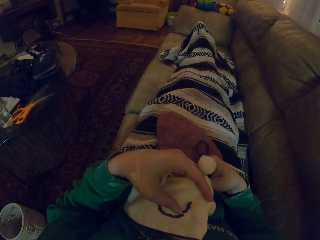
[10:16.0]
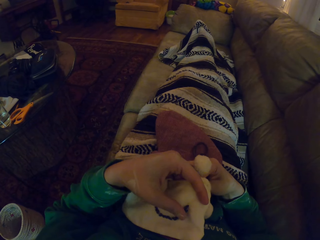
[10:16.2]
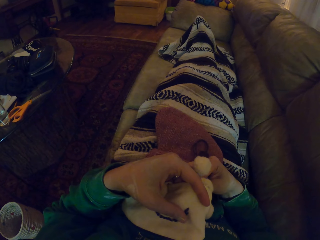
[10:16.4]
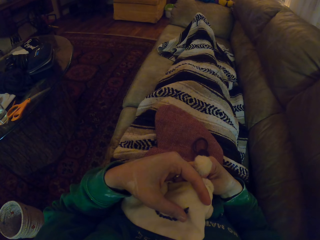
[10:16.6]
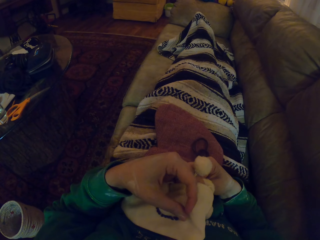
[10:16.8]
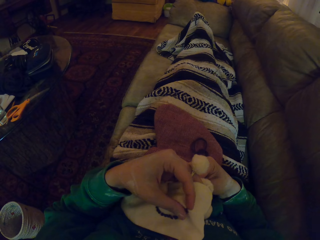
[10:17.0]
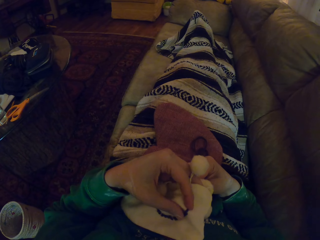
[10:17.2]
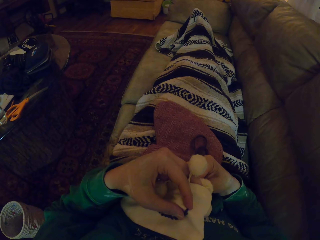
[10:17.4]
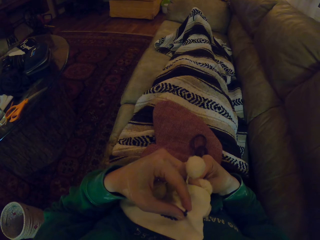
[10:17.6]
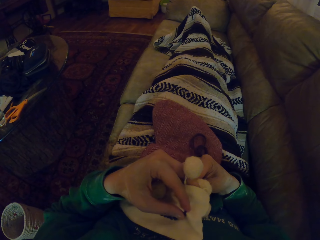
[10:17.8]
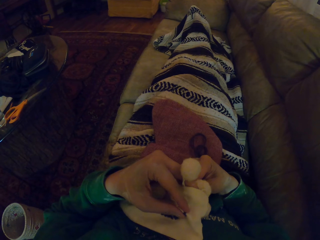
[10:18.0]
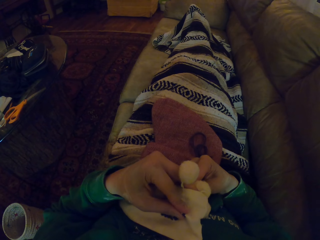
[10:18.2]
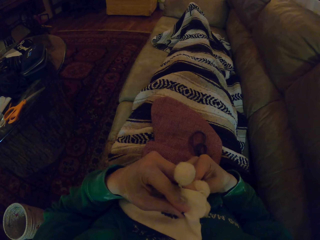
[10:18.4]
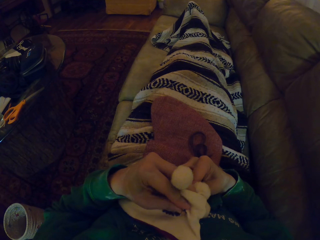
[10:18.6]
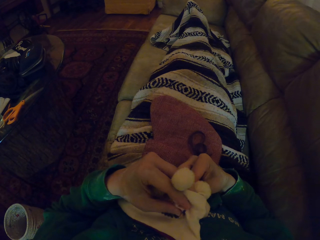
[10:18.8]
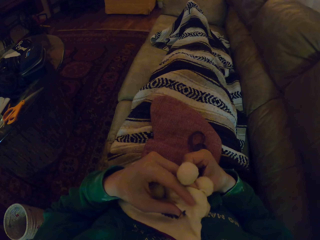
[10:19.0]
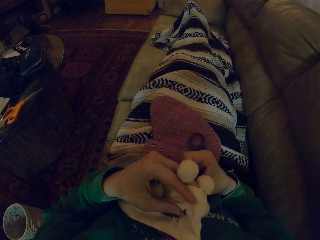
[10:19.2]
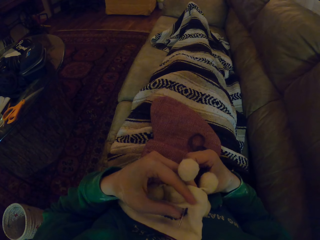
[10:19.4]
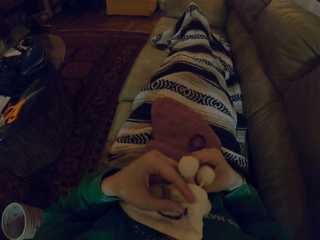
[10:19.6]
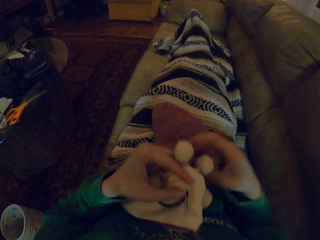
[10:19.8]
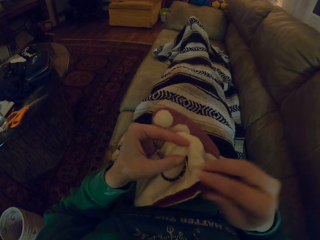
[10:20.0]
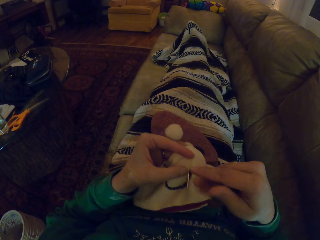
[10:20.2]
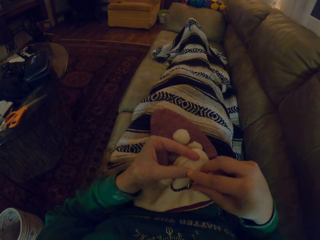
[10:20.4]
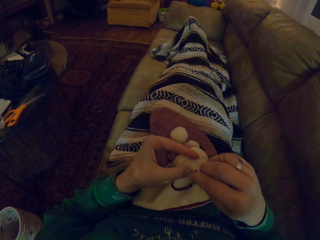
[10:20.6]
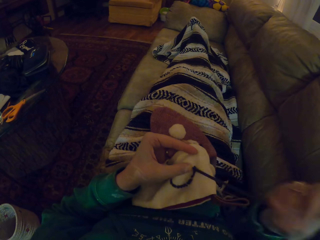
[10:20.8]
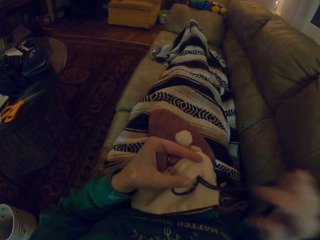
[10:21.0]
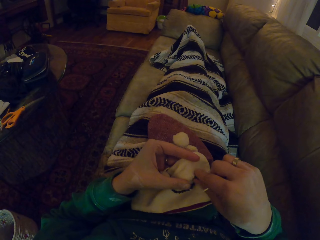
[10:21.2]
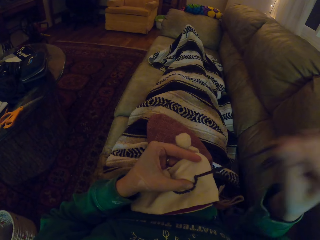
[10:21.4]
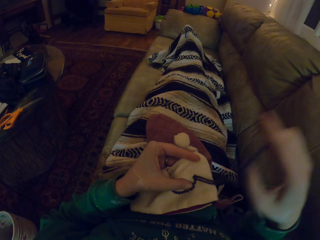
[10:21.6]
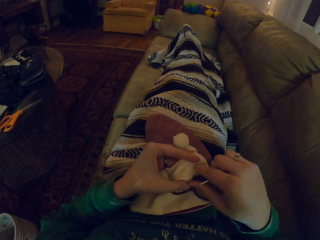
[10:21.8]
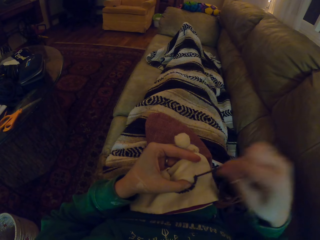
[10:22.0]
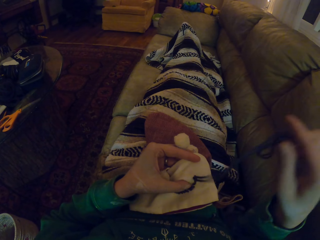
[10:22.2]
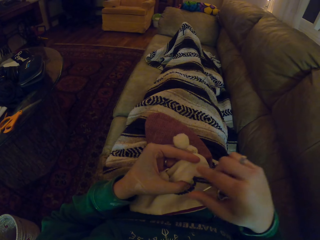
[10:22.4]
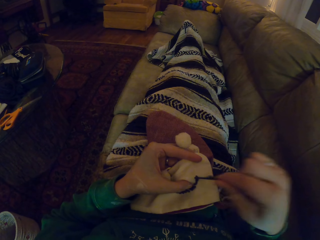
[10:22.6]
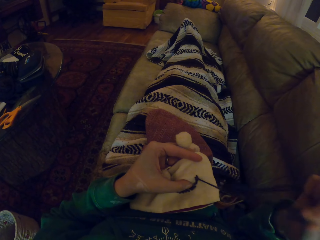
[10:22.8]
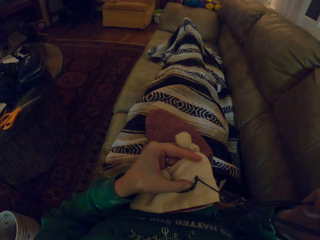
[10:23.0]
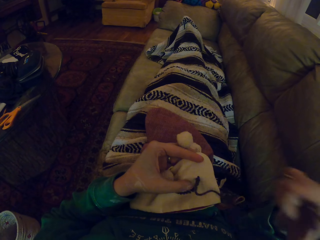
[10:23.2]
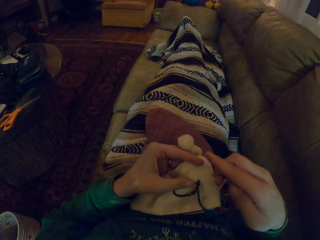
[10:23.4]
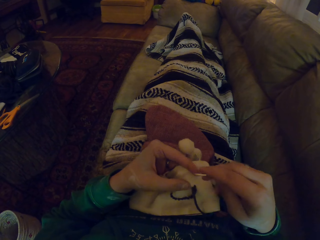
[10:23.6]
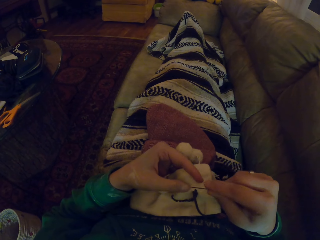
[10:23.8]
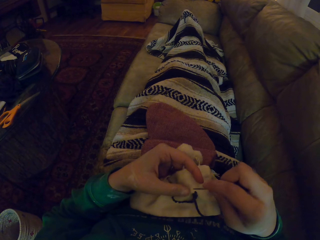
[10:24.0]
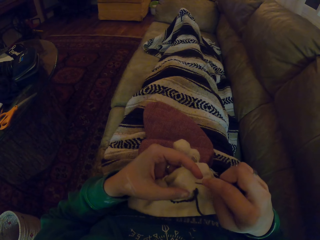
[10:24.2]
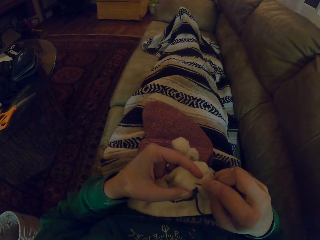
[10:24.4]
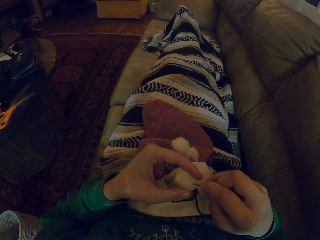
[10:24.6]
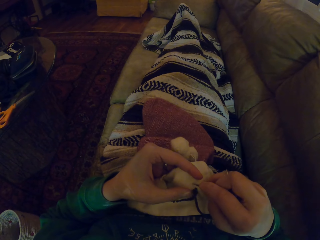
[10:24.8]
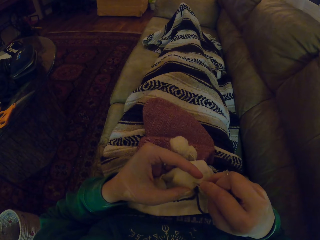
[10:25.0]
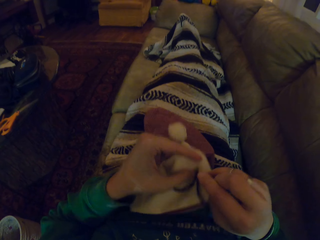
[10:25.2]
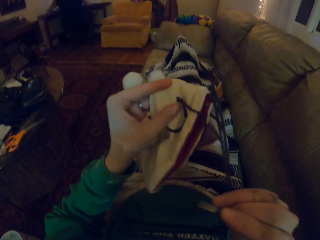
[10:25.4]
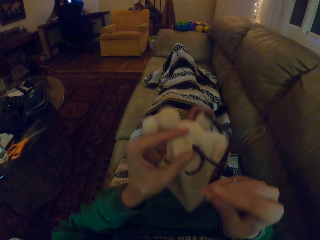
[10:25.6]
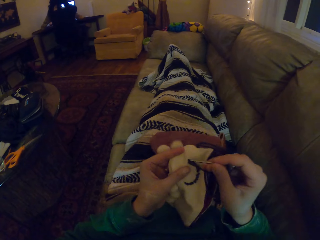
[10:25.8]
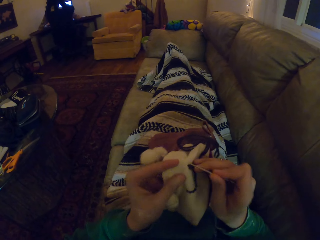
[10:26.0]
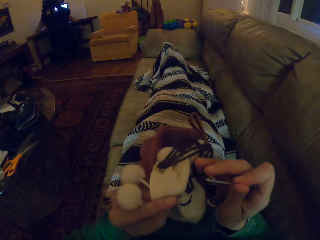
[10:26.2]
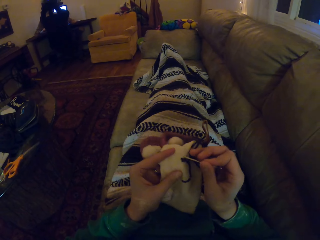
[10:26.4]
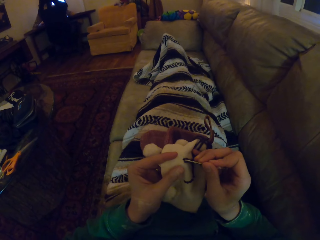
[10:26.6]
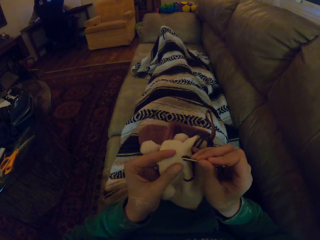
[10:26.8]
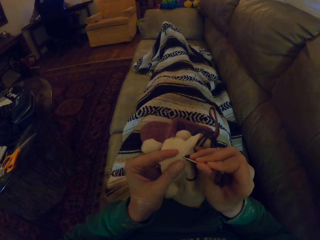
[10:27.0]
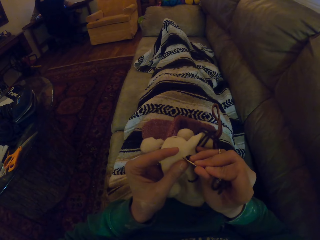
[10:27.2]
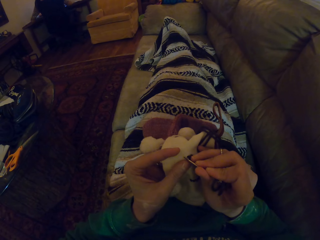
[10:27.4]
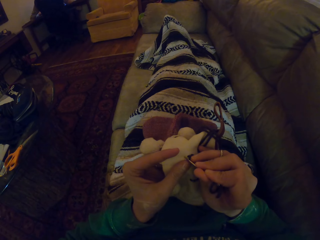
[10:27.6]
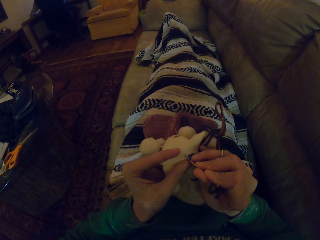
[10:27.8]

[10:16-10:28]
The camera wearer knits the woolen hat. They pull the yarn. They knit the woolen hat.

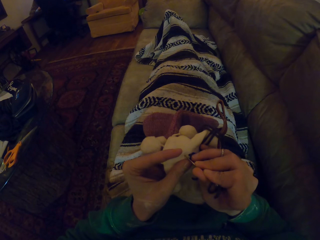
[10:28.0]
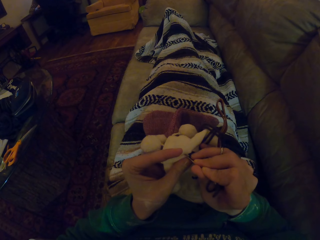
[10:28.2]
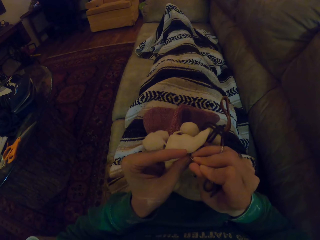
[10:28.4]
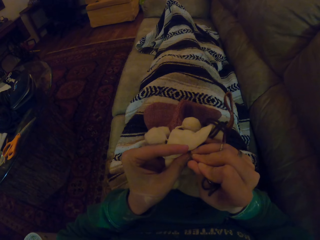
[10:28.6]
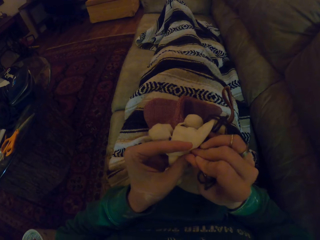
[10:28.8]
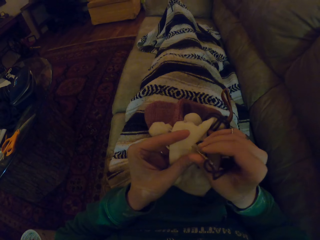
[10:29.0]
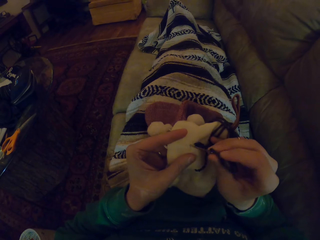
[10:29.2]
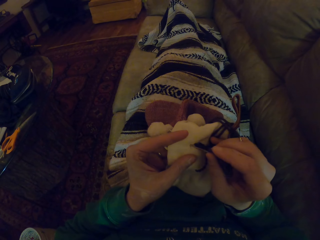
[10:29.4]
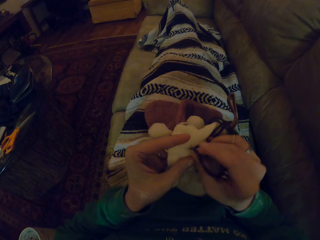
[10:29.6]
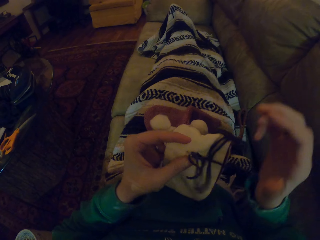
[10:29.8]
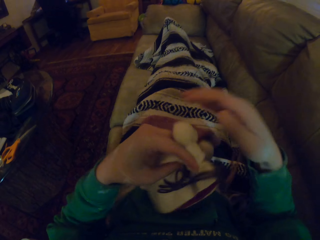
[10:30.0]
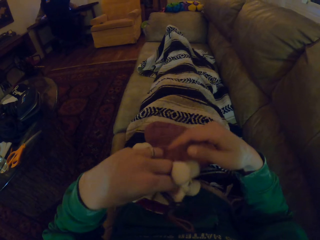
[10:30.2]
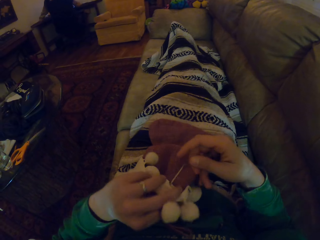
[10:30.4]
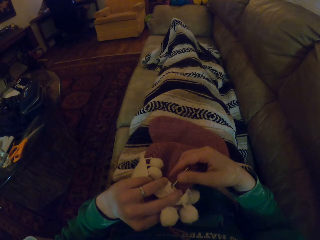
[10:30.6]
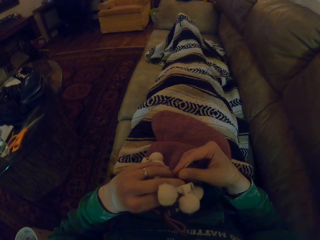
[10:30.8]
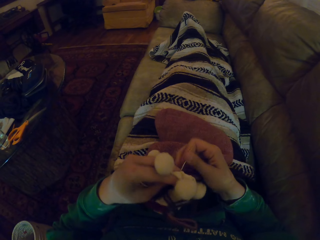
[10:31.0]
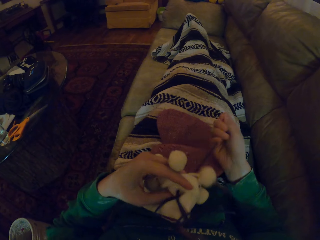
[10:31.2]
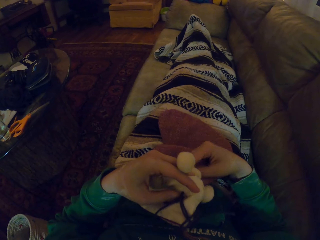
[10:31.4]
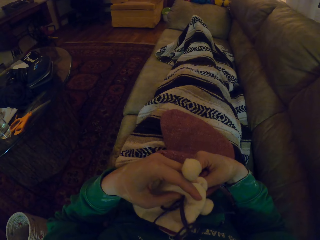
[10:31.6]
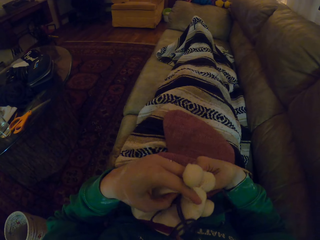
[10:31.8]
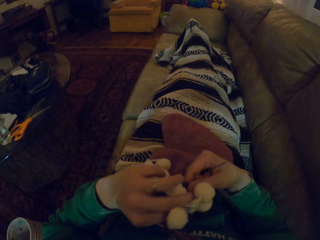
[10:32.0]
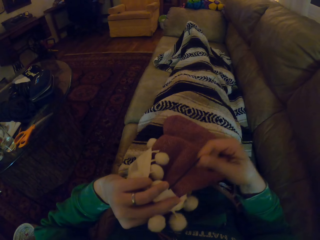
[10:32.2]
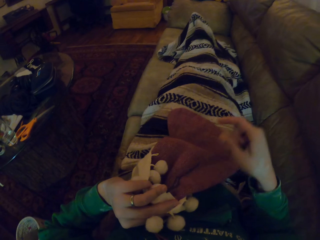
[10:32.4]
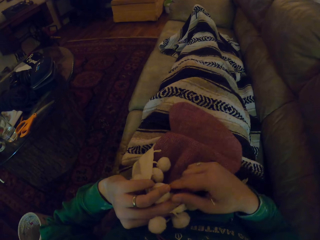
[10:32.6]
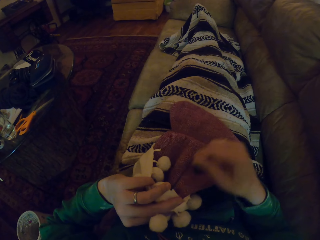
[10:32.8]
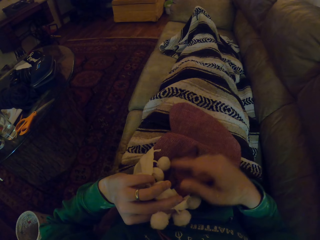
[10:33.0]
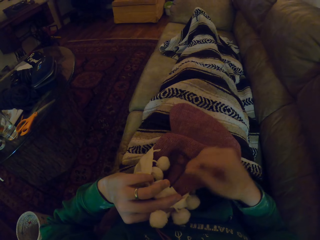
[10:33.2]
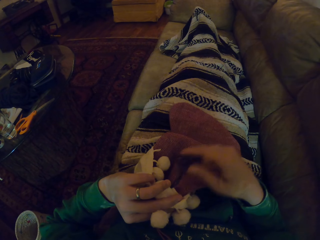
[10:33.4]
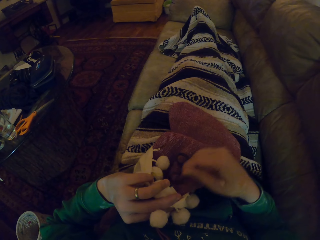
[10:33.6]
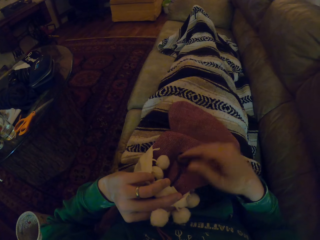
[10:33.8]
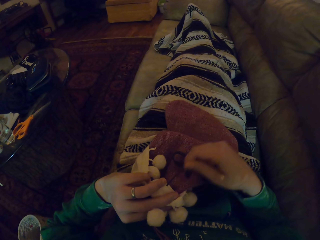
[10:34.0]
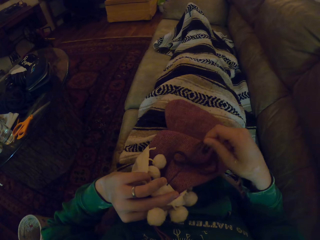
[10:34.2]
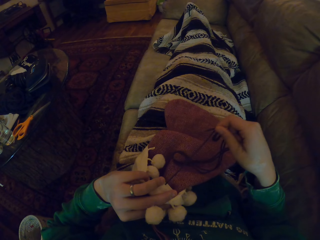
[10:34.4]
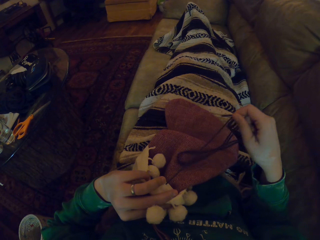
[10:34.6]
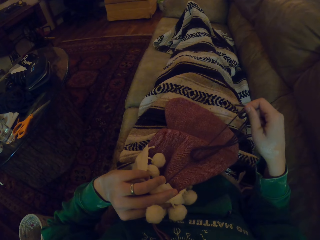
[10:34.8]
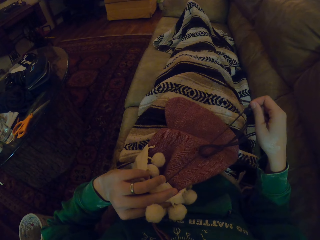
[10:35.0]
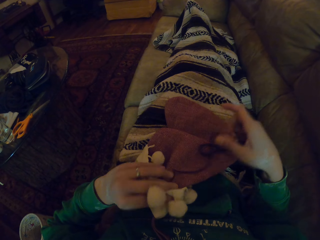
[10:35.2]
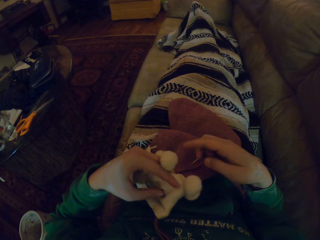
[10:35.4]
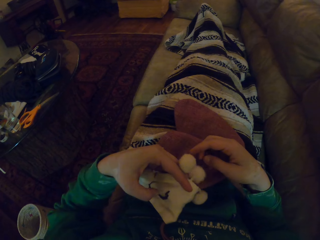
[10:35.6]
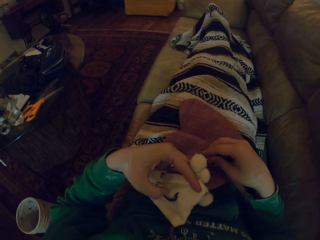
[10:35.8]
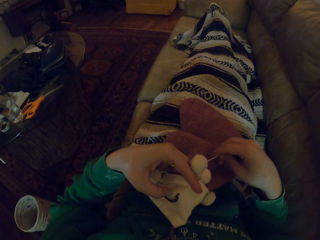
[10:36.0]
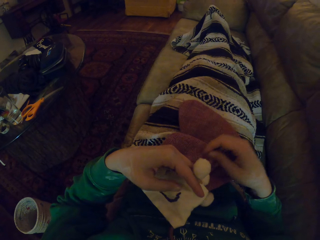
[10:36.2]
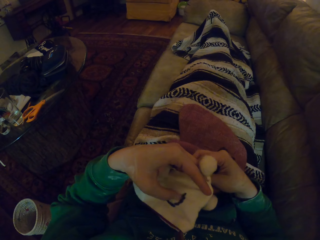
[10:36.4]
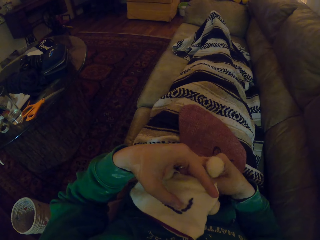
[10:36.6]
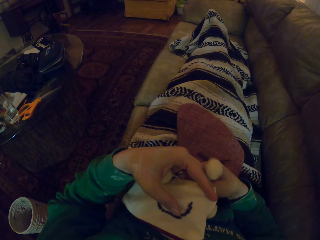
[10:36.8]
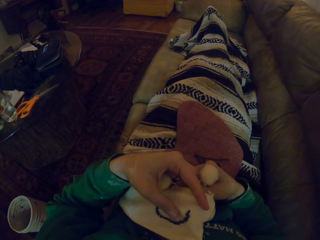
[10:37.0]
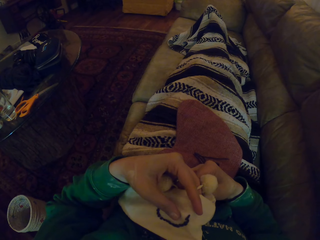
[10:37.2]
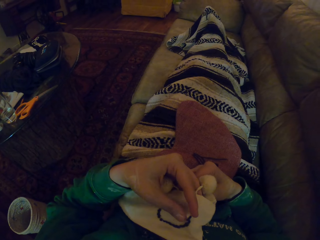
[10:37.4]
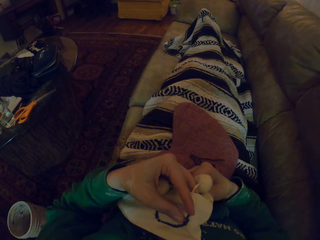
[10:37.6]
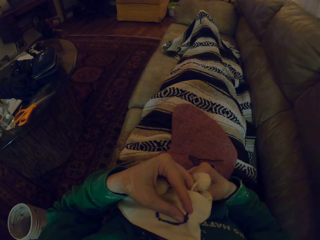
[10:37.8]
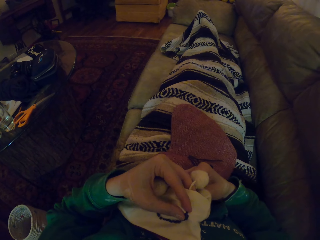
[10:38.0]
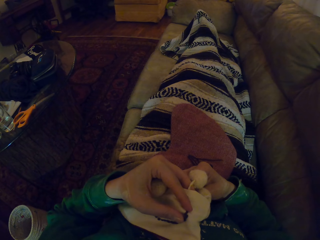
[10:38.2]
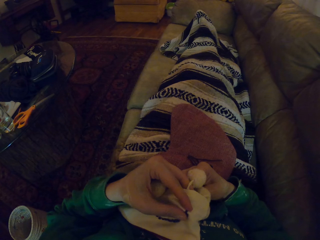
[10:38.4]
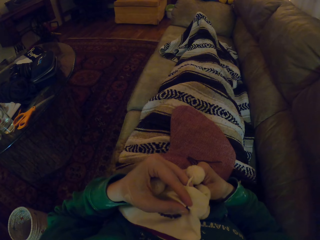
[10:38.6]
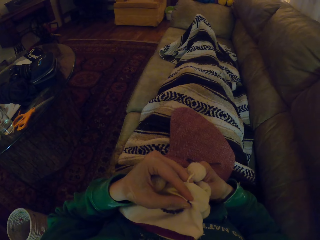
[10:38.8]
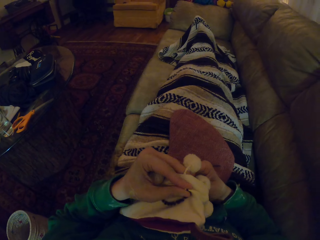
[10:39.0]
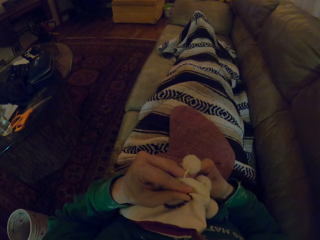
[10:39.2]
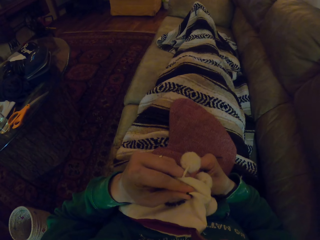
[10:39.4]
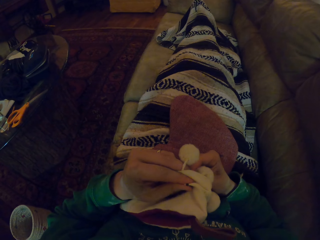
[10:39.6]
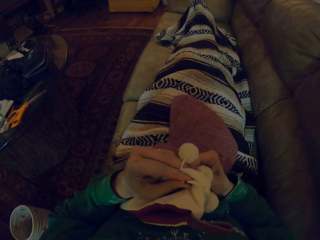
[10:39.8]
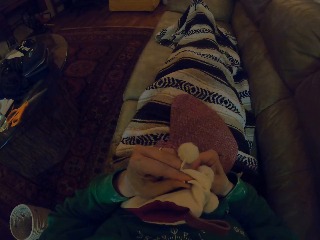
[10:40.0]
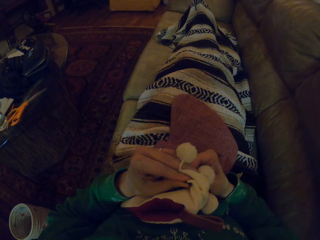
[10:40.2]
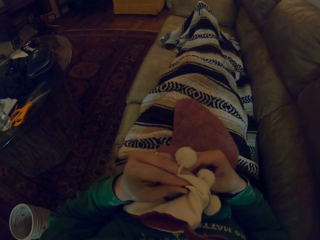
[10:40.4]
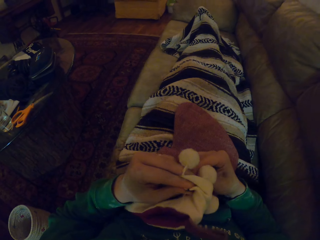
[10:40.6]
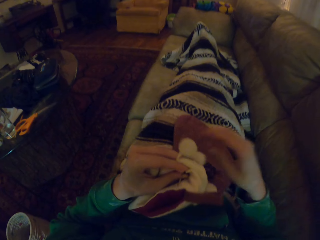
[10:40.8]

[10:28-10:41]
The camera wearer pulls the yarn. They knit the woolen hat.
